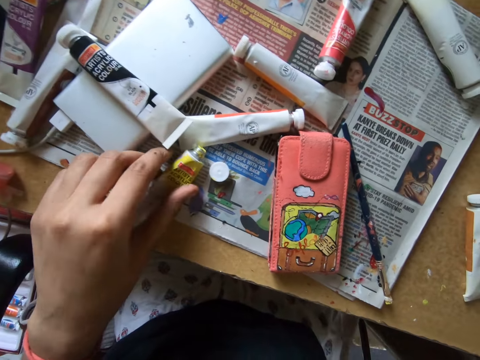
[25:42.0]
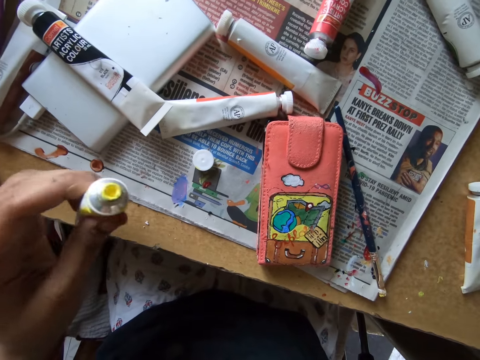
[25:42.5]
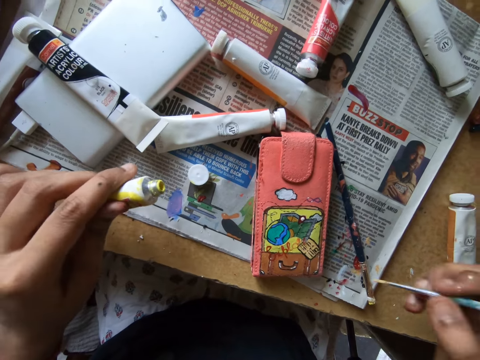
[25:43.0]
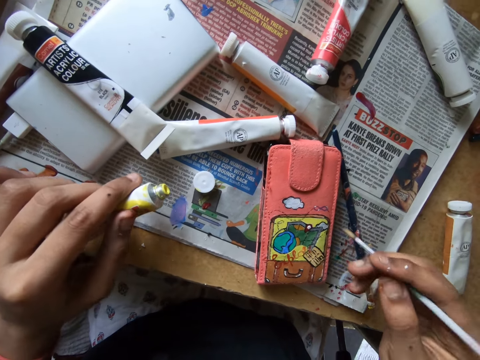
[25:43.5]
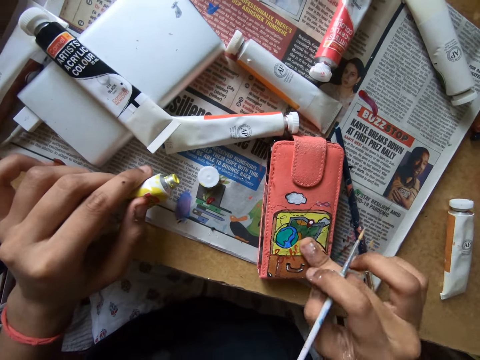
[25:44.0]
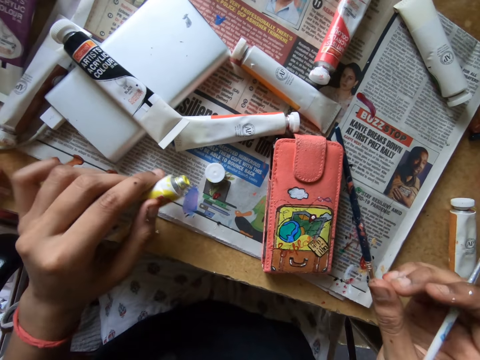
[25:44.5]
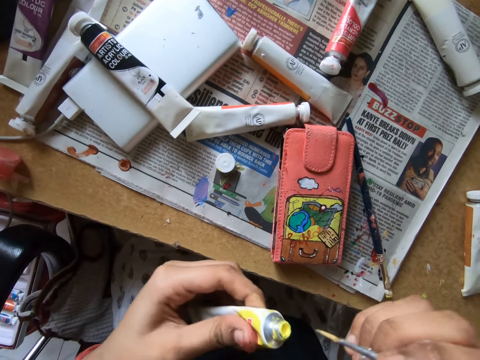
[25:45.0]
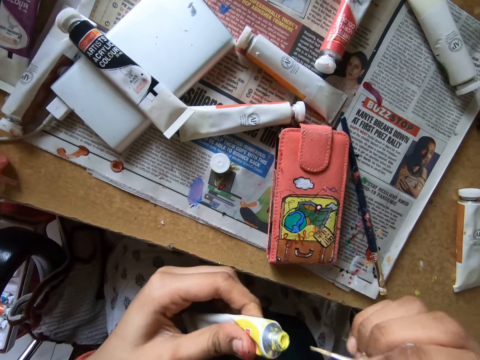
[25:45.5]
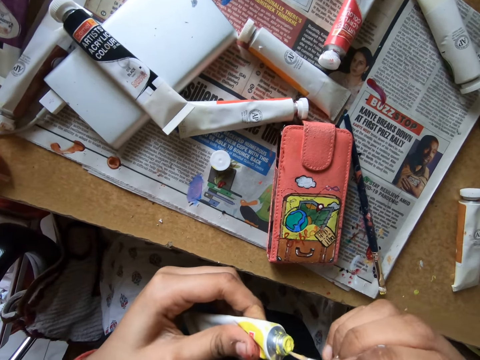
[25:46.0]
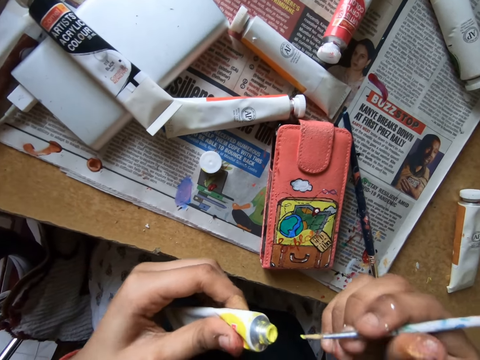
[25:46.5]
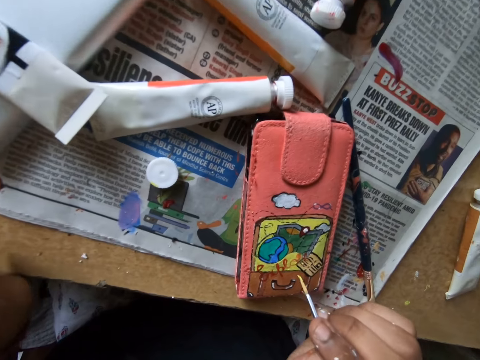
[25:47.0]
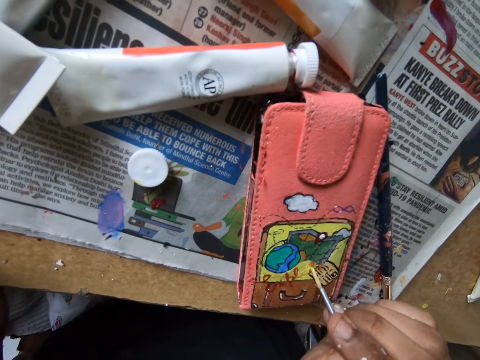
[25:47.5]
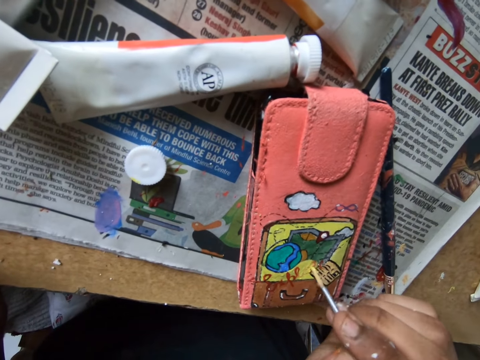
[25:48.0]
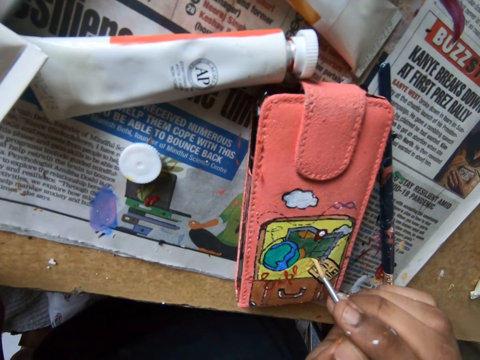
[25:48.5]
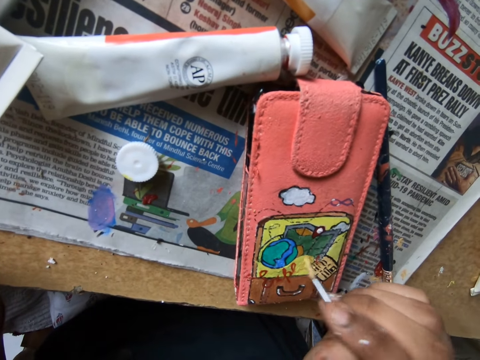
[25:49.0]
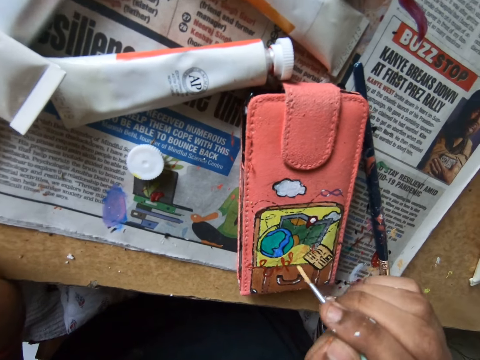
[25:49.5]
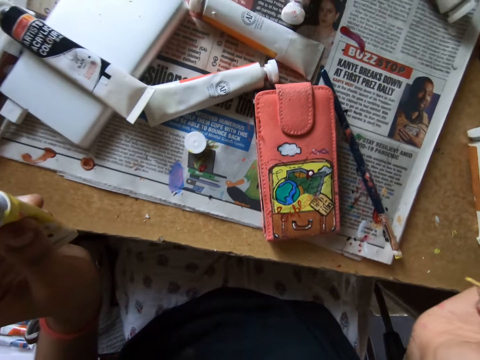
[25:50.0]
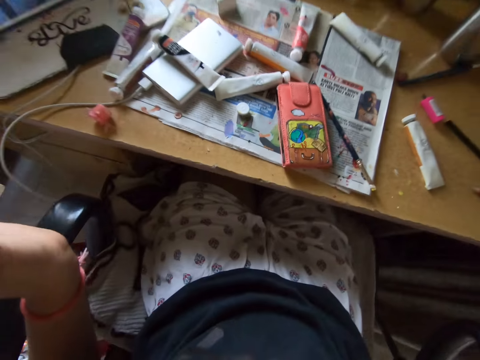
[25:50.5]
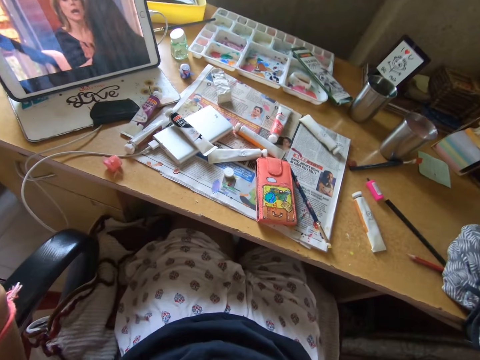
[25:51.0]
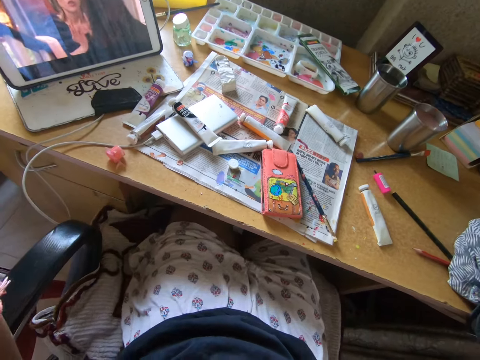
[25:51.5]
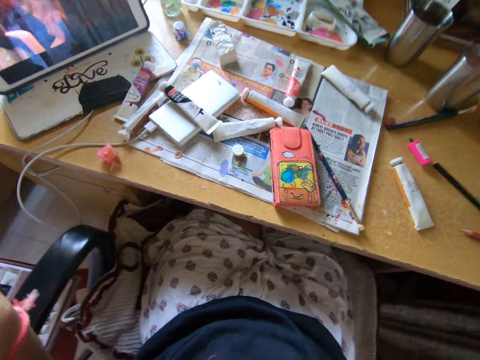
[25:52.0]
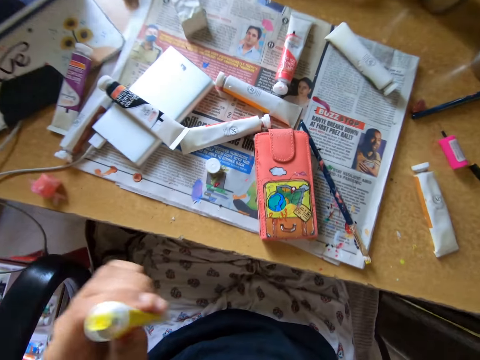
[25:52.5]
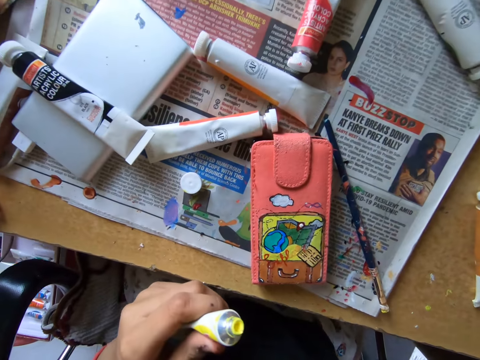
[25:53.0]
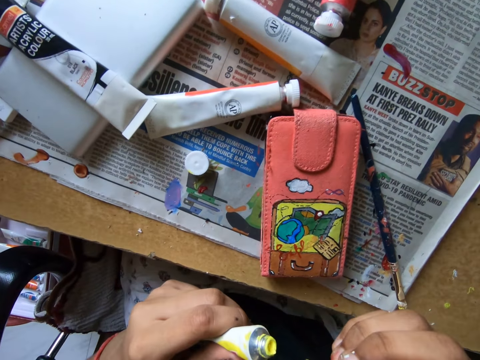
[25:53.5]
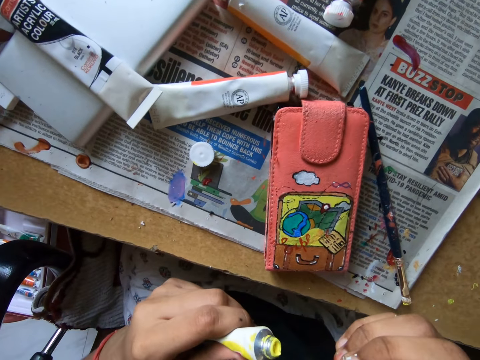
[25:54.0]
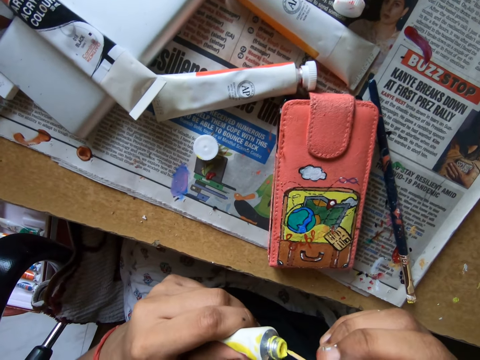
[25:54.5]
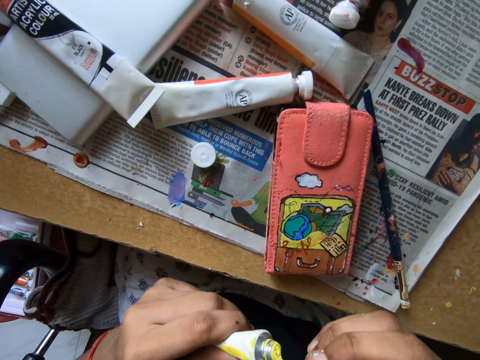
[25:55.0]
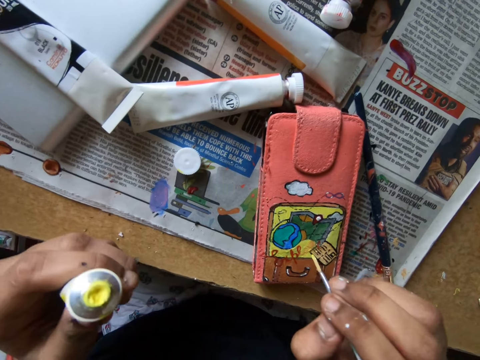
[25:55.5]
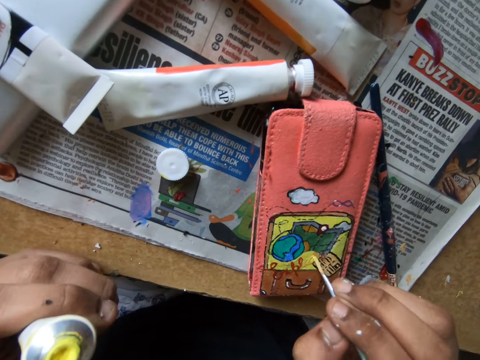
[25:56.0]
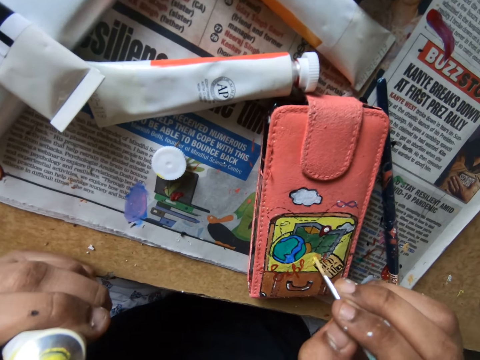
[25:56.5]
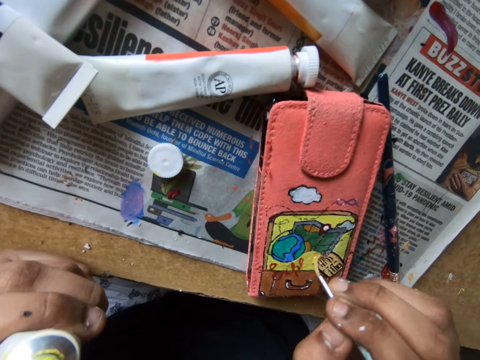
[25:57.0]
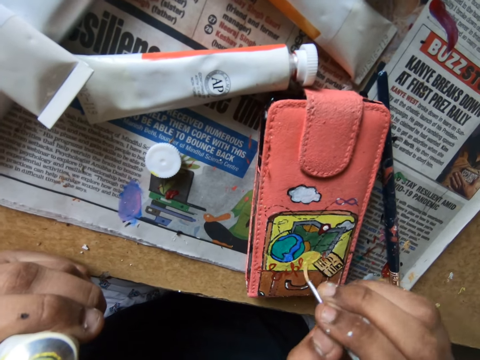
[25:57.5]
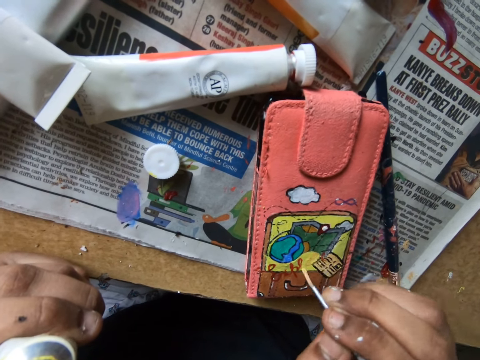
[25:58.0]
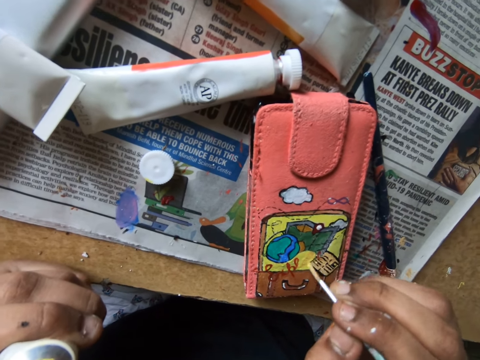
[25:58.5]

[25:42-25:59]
The camera wearer puts down a paint bottle. He picks a paint bottle on a table. He dabs the paint on a phone case or wallet with his finger. He scoops paint on the paint bottle with a paint brush. He paints the wallet with the paint brush. He scoops paint on the paint bottle with the paint brush. He paints the wallet with the paint brush.

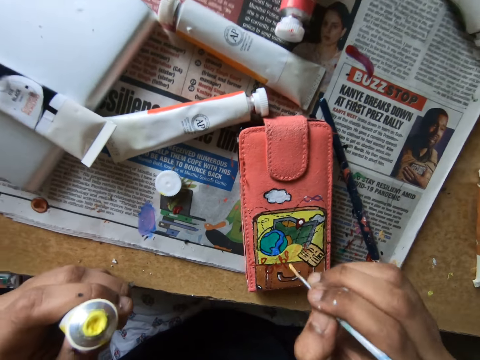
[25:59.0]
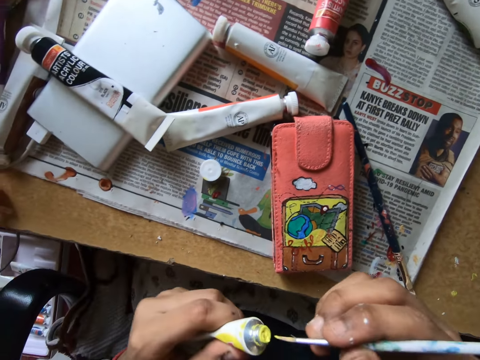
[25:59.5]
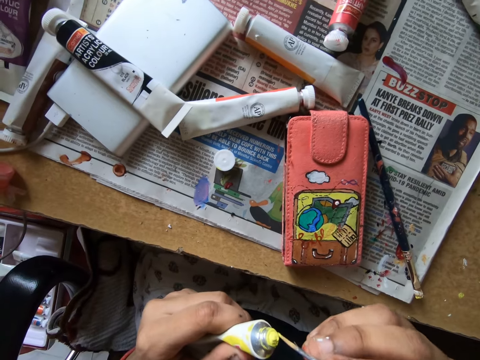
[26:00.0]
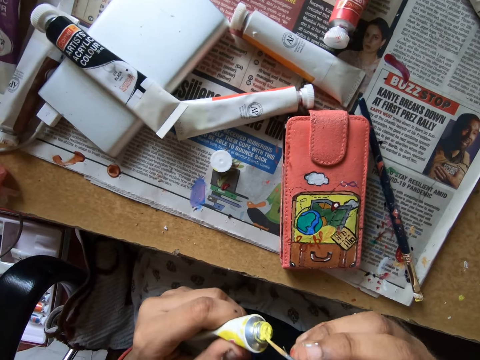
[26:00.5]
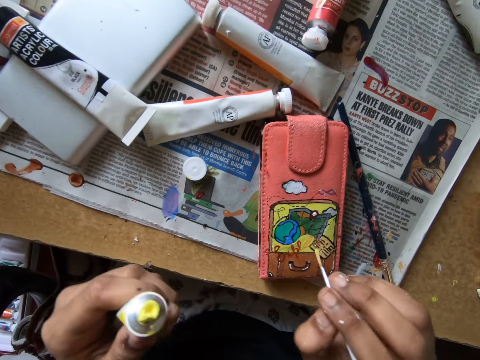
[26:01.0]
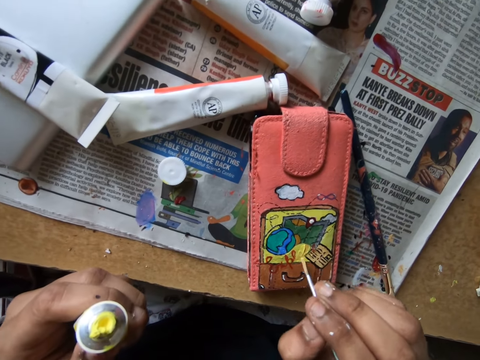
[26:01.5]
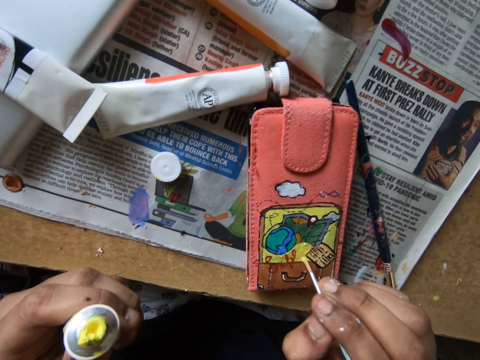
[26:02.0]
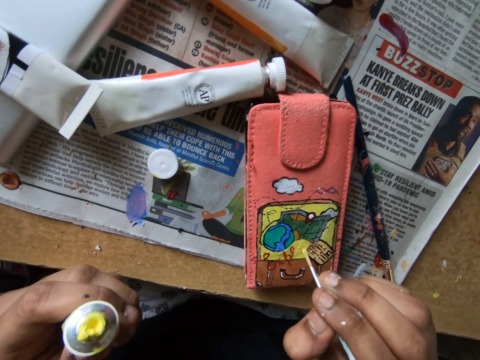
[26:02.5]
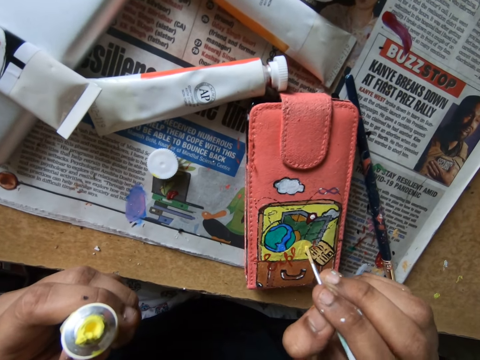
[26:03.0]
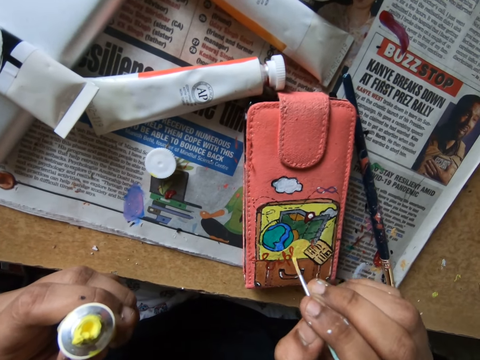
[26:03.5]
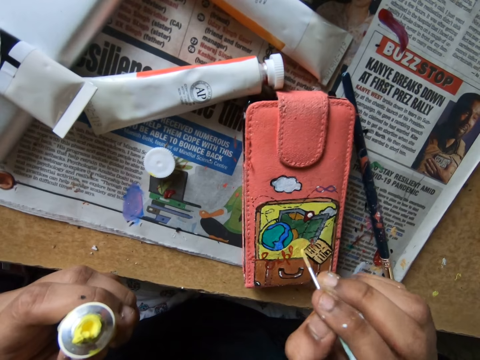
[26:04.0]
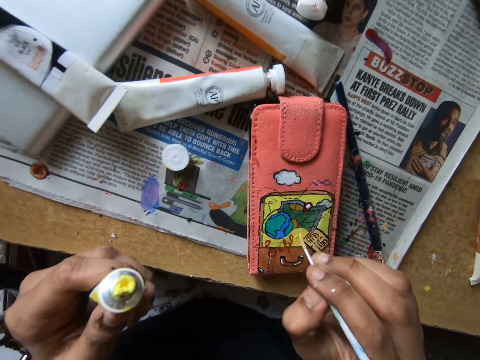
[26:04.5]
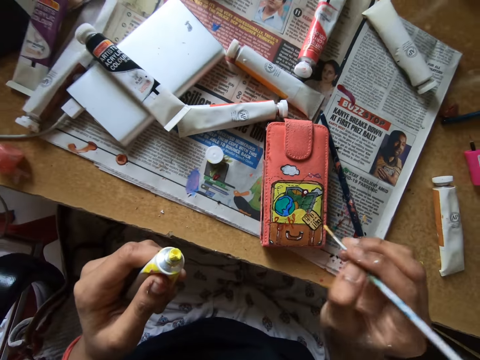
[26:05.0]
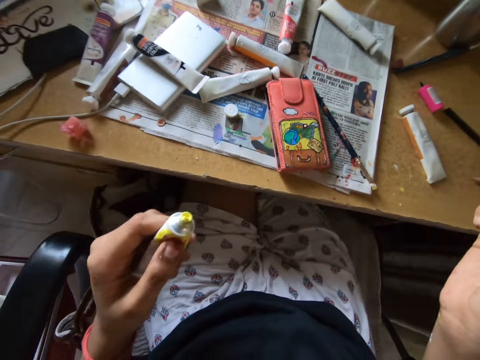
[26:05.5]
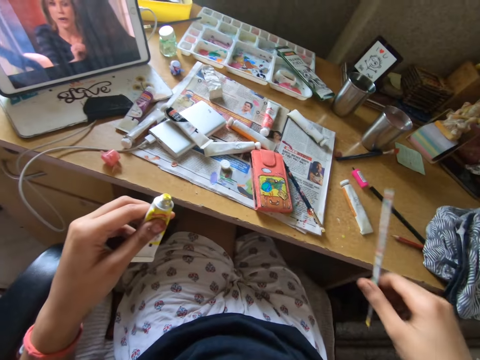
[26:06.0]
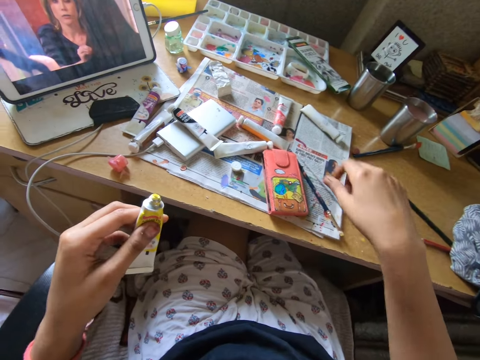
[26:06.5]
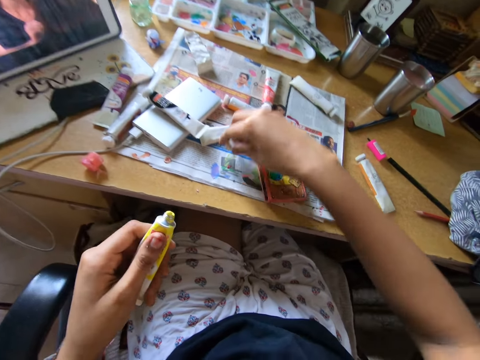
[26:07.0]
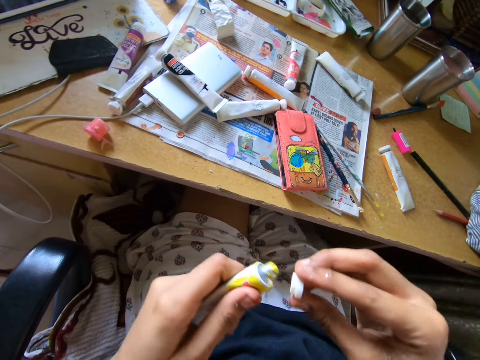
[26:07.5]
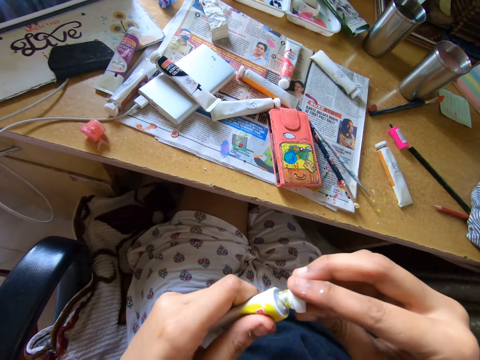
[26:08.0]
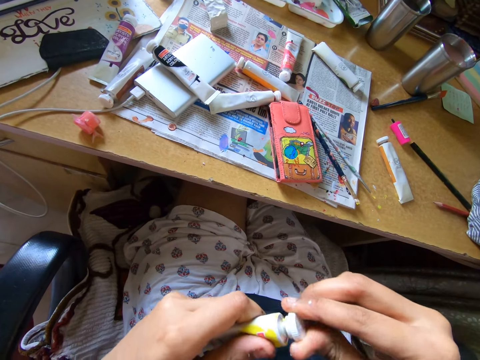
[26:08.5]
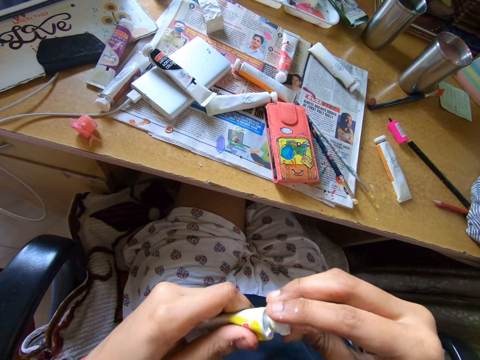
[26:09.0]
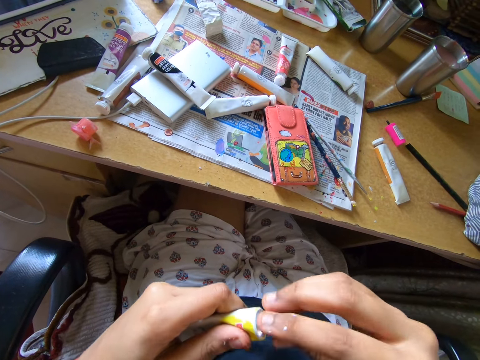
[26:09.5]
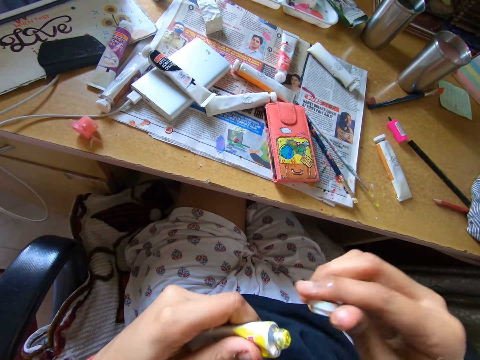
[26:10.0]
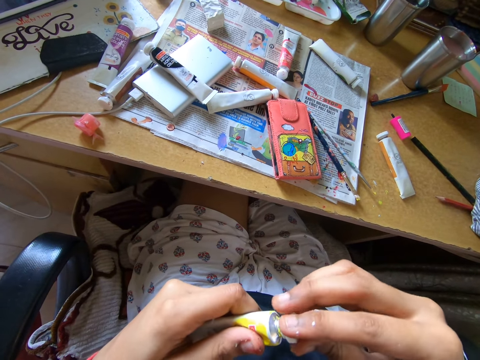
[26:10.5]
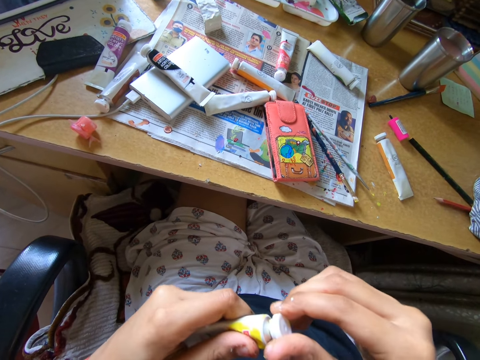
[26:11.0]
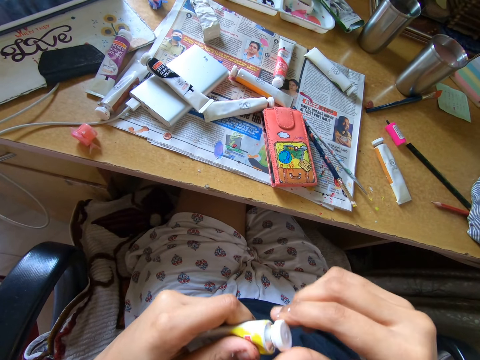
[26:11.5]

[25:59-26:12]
The camera wearer scoops paint on a paint bottle with a paint brush. They paint a wallet with the paint brush. They put down the paint brush on a table. They pick a lid on a newspaper. They close the paint bottle with the lid.
